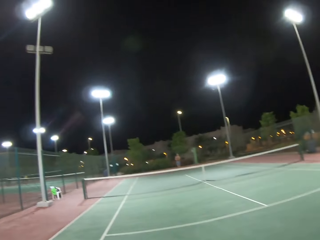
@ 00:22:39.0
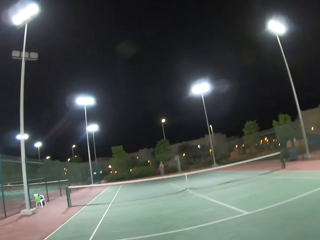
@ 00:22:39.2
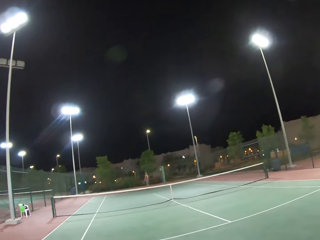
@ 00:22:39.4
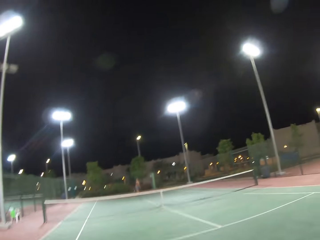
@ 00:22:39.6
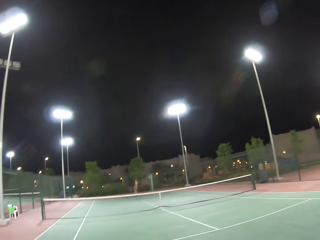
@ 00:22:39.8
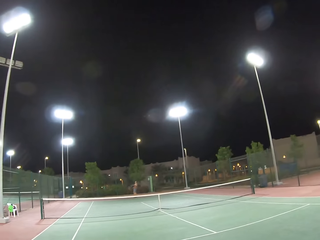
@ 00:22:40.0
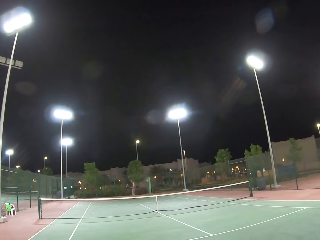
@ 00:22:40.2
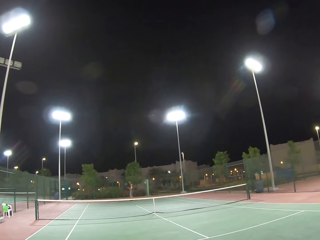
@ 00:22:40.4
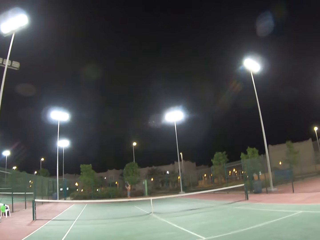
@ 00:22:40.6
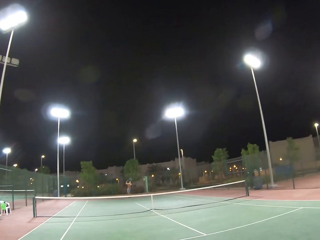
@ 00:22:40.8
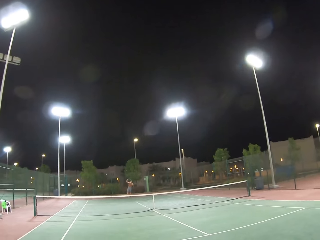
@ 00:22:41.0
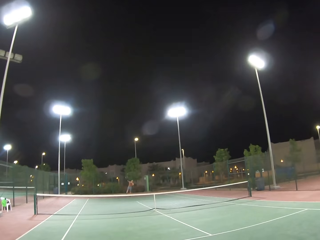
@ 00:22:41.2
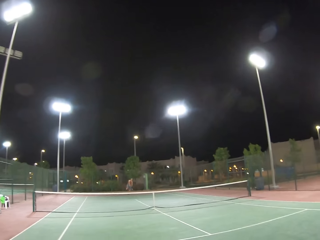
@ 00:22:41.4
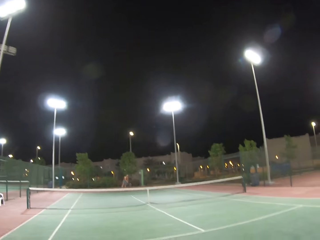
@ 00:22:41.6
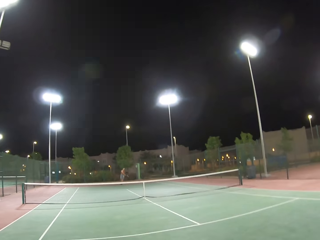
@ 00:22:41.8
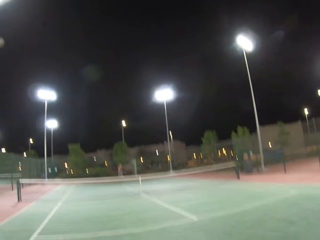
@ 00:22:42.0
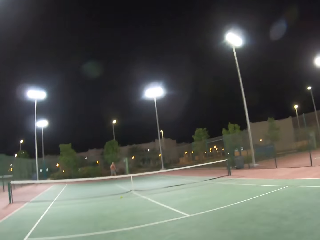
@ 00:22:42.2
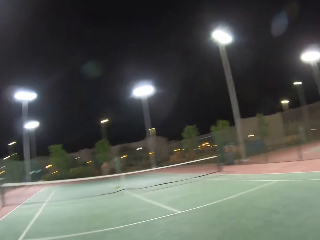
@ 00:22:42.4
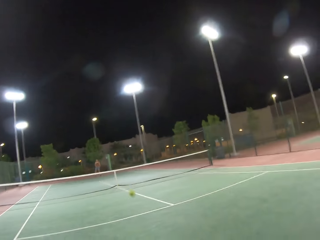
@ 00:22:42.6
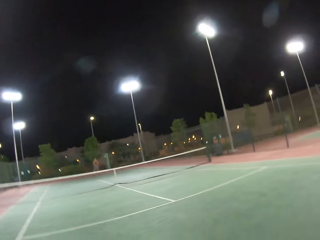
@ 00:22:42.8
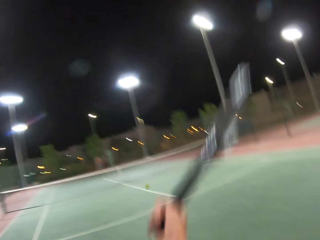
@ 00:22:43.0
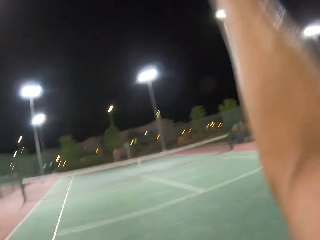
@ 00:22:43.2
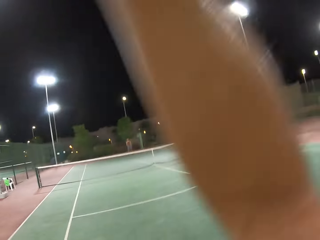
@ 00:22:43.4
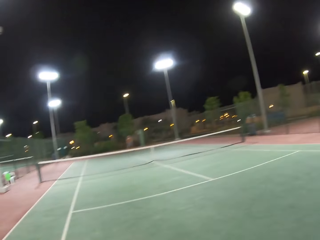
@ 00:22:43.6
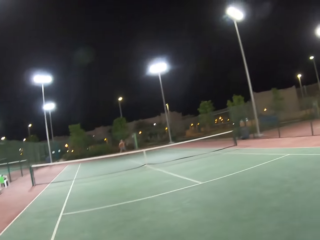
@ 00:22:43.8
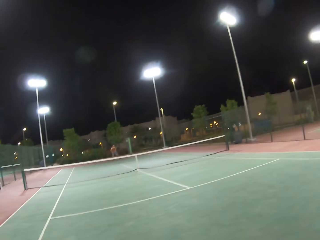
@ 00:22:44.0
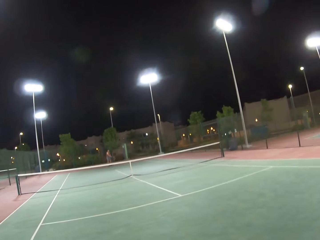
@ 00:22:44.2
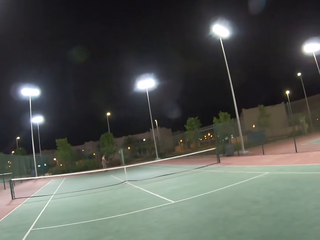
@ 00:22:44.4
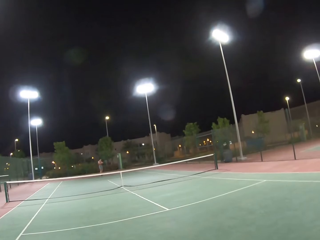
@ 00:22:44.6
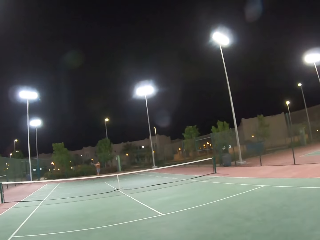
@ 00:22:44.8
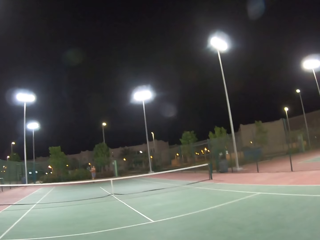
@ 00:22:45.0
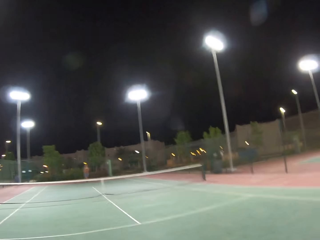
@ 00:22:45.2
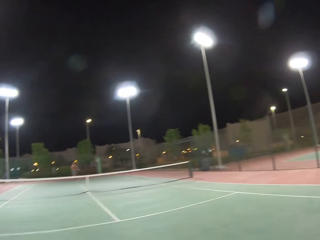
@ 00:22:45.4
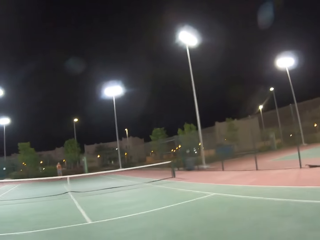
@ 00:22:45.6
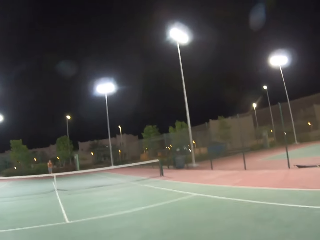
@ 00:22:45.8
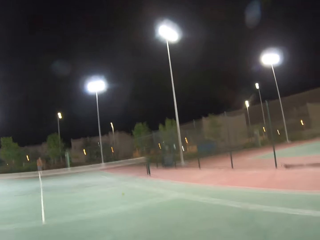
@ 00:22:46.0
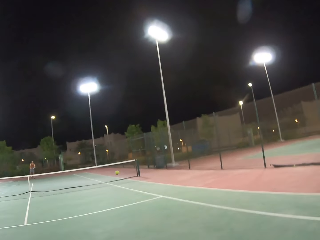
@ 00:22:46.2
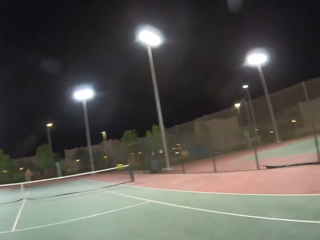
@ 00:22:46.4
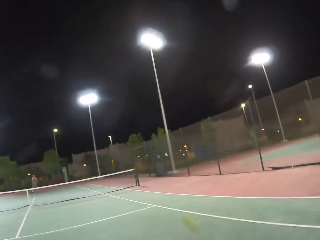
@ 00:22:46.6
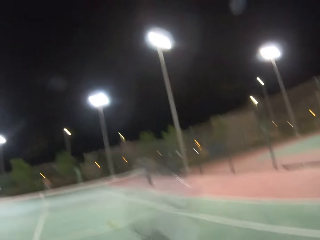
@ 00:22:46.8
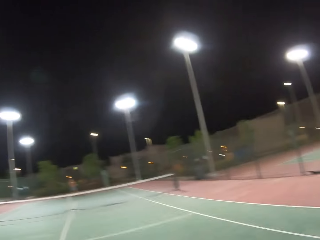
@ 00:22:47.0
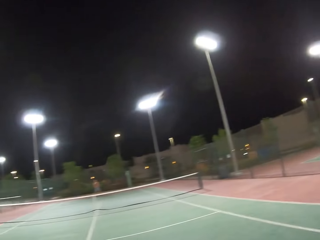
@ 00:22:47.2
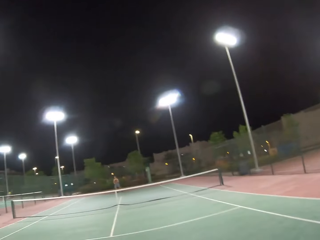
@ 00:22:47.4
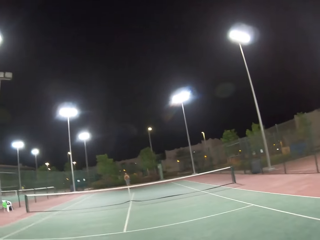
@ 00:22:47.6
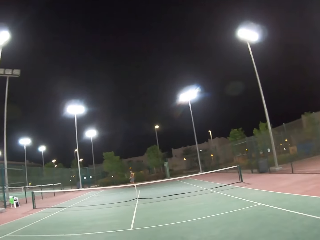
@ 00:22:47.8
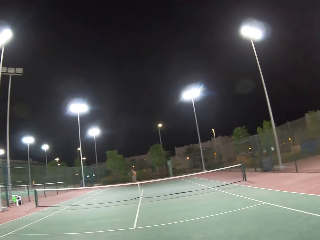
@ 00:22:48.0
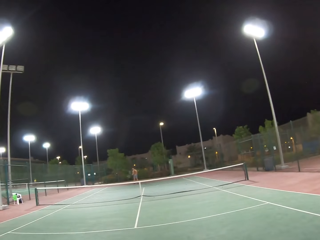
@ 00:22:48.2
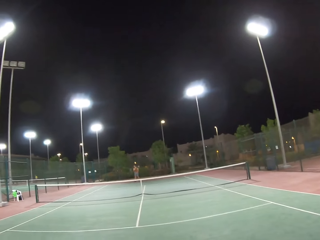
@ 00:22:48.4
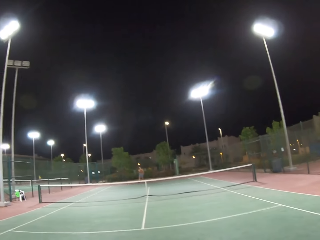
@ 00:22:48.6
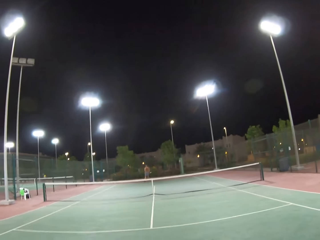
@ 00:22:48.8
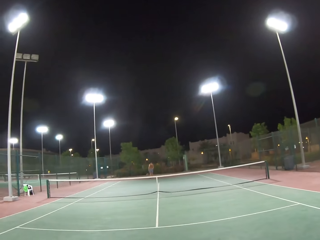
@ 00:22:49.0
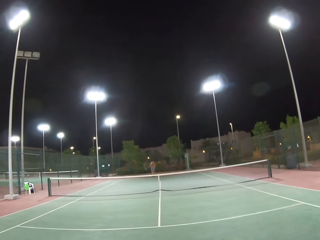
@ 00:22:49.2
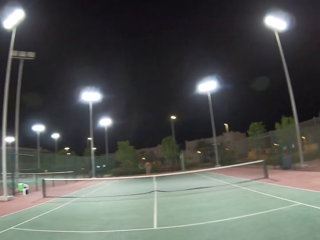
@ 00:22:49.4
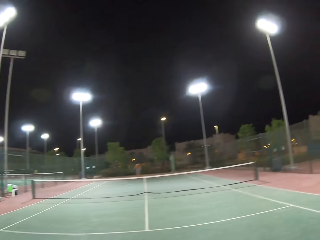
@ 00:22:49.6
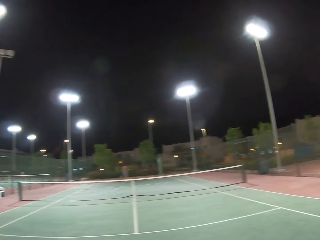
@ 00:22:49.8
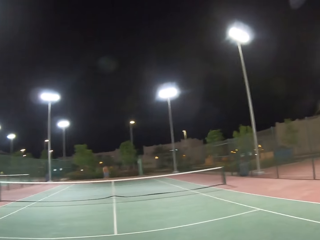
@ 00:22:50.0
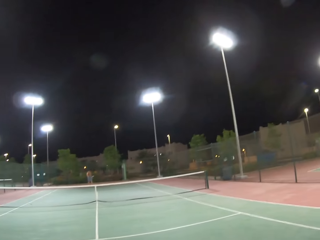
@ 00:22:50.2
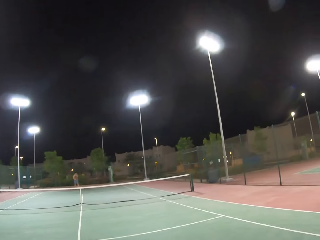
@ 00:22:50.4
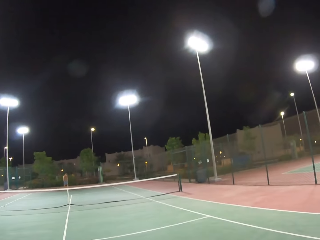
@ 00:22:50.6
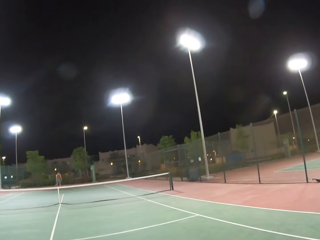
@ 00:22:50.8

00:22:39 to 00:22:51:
The camera wearer plays tennis with a man. They hit a ball with a racket.

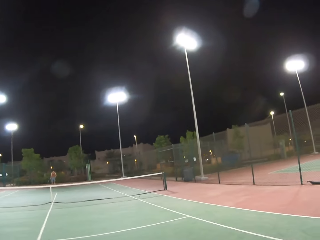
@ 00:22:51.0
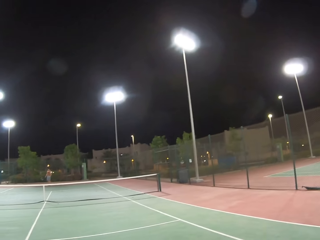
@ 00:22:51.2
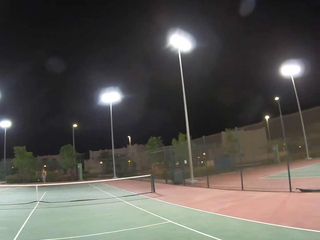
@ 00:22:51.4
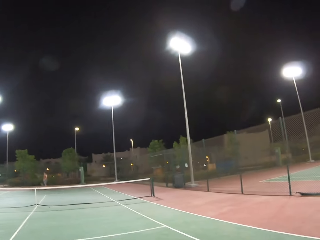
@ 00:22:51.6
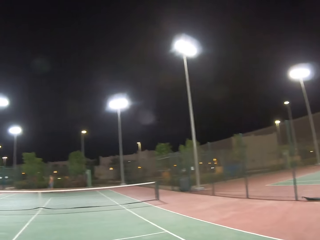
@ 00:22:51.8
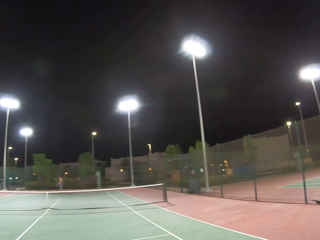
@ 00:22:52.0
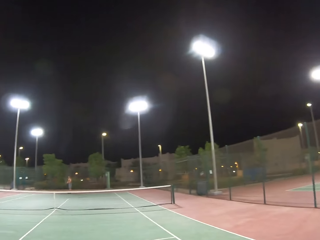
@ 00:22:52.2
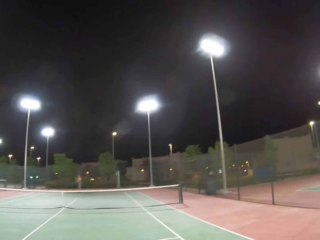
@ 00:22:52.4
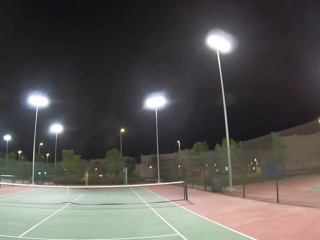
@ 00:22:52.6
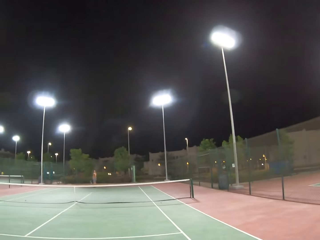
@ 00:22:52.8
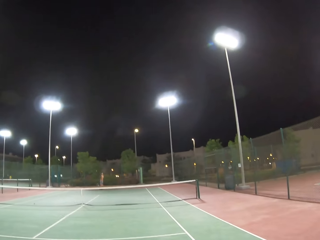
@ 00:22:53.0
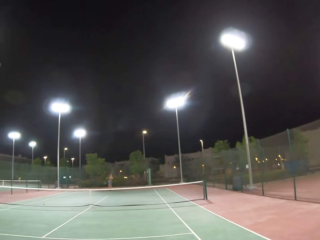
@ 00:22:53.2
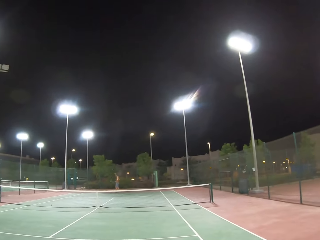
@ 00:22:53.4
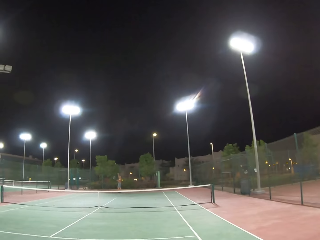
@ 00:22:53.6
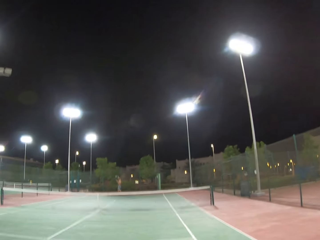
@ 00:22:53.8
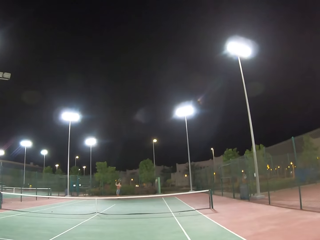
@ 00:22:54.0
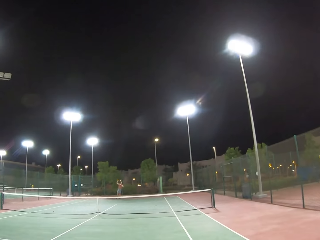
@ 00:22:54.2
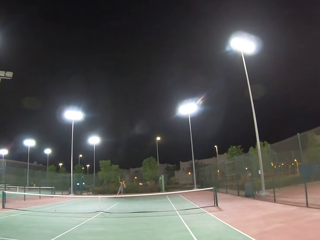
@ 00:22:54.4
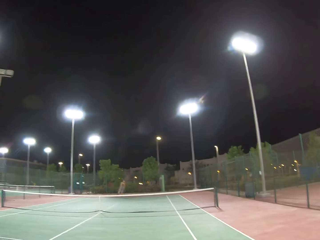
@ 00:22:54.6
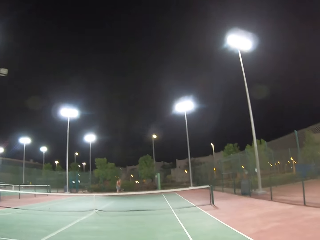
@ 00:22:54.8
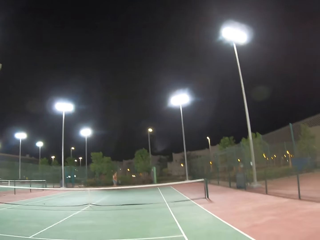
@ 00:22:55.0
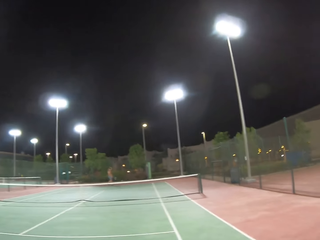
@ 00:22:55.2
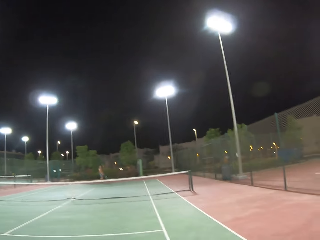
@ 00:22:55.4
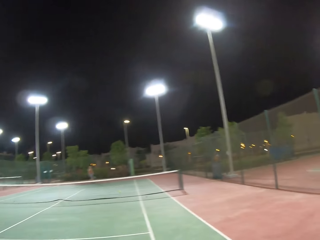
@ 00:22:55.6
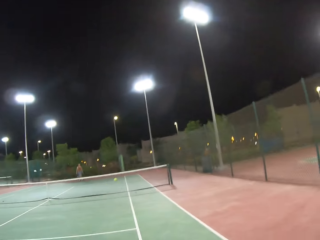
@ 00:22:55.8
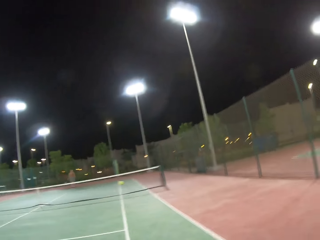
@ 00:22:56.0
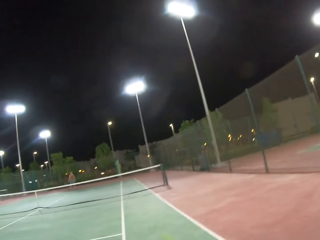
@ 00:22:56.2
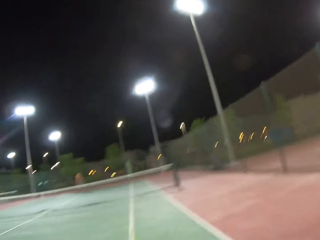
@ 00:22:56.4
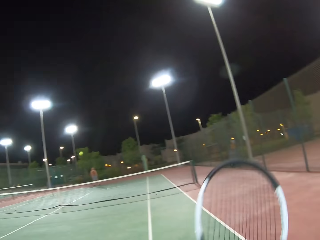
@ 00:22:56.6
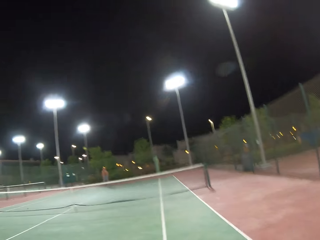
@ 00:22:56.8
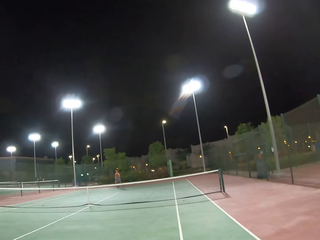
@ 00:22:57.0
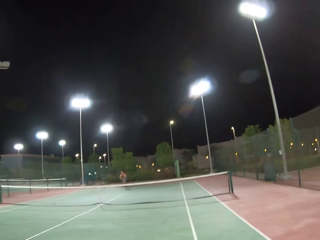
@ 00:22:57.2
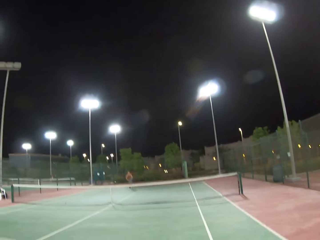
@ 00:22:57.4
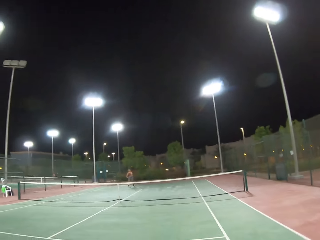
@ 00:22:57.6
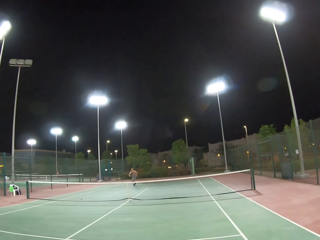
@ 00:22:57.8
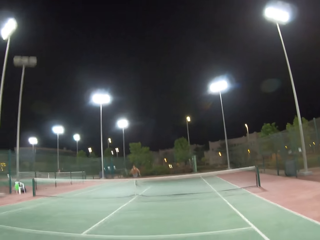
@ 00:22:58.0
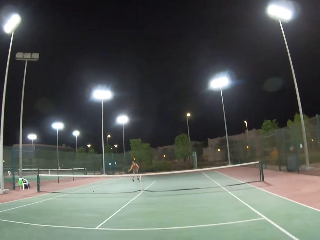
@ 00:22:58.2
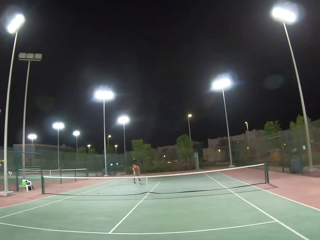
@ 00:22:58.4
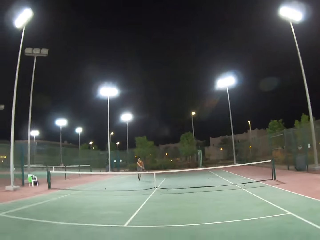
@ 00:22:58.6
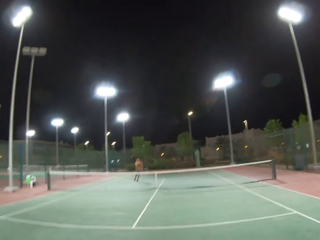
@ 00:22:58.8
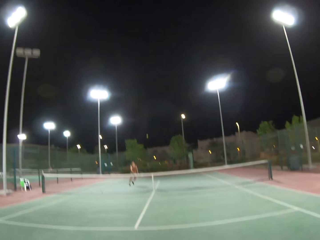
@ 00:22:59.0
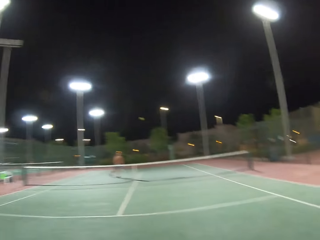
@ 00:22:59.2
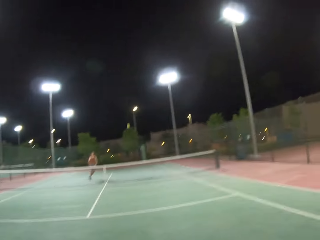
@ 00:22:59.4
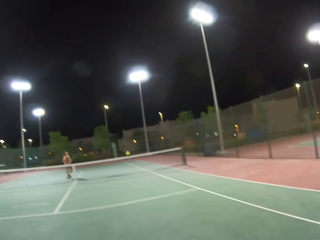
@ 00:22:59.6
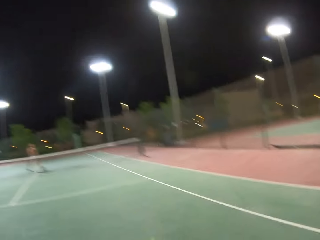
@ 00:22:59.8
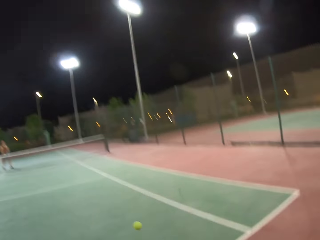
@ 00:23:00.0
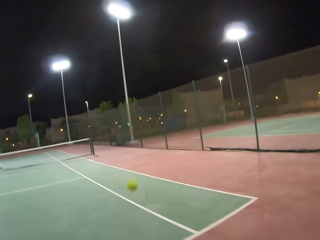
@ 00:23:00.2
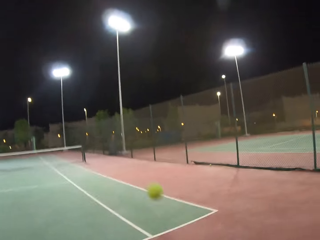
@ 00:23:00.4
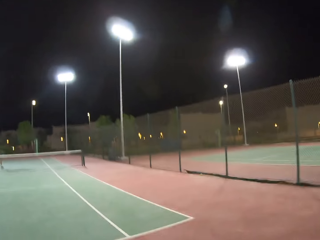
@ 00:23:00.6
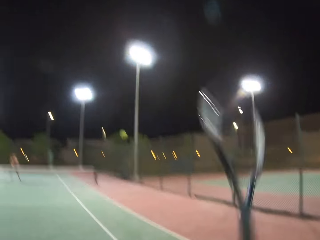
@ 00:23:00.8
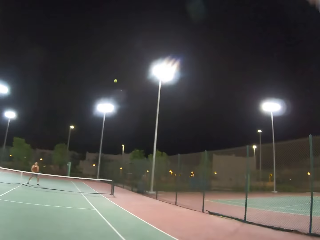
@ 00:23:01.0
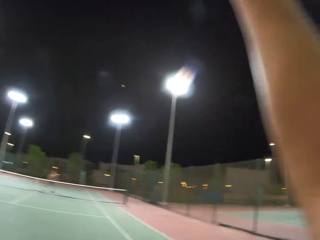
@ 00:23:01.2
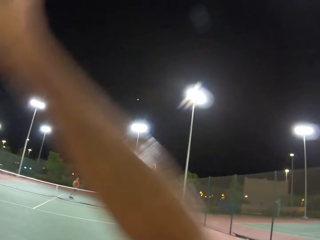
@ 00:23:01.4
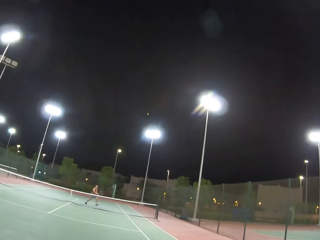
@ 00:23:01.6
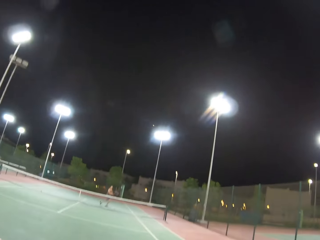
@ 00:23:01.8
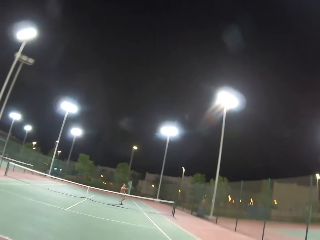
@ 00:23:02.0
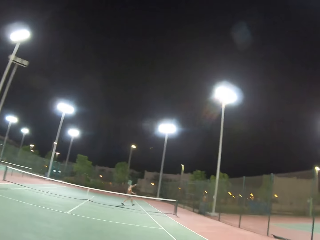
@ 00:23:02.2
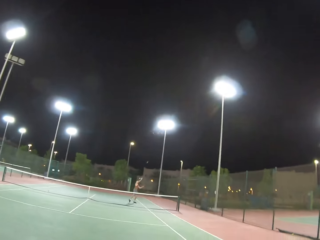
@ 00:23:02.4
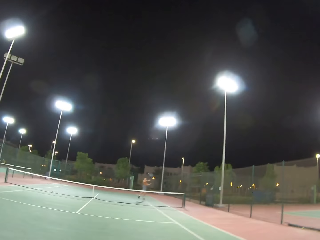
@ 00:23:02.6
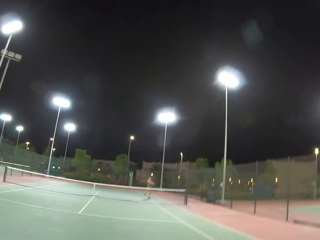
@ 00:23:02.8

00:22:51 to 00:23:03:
A man hits a ball with a racket. The camera wearer hits the ball with a racket. The man hits the ball with the racket. The camera wearer hits the ball with the racket.
